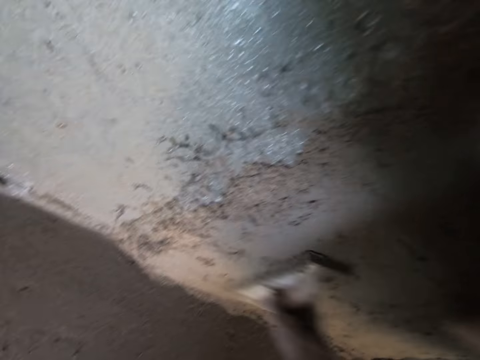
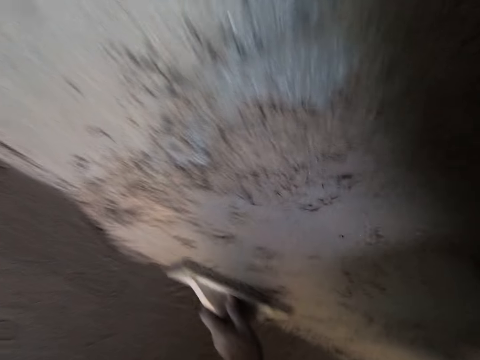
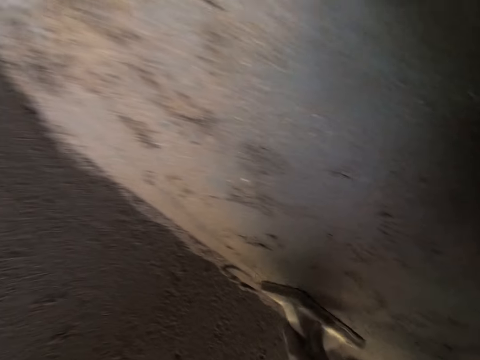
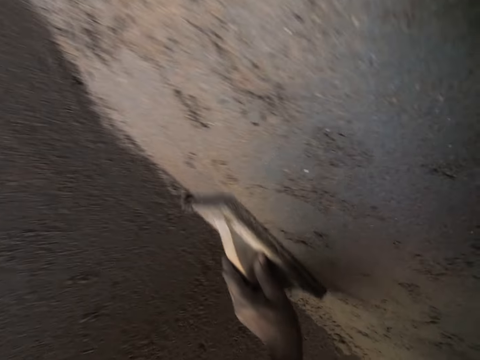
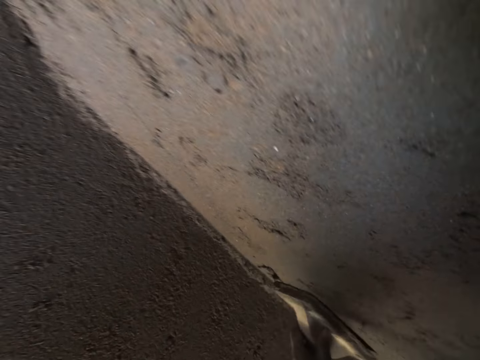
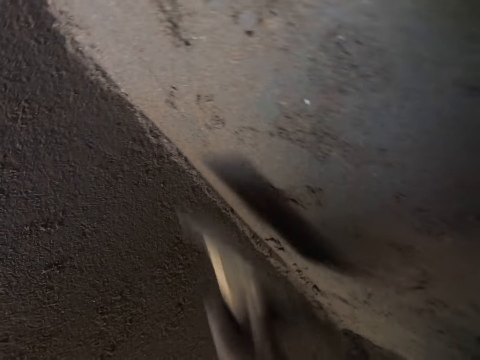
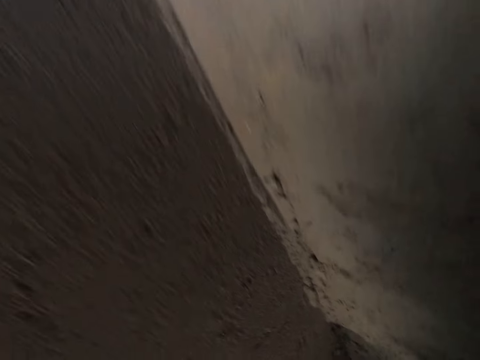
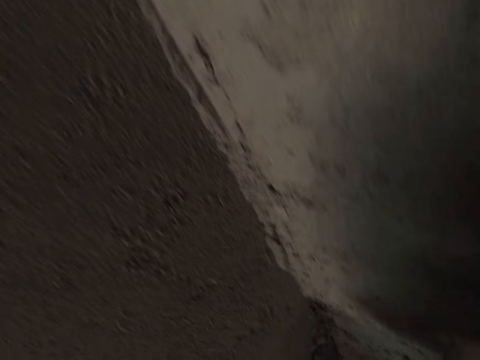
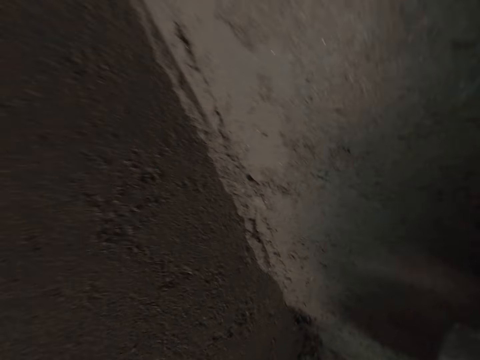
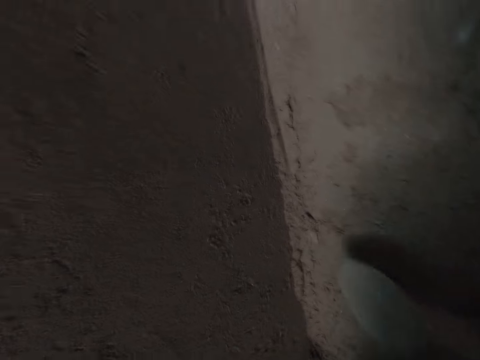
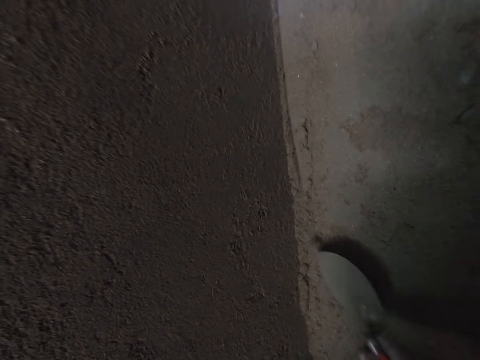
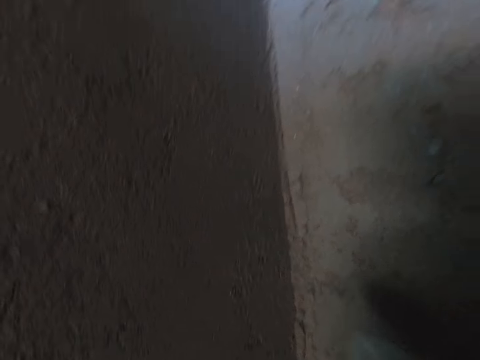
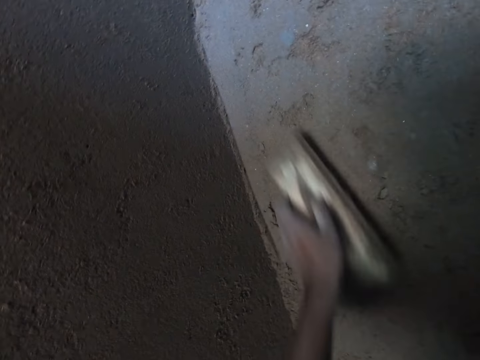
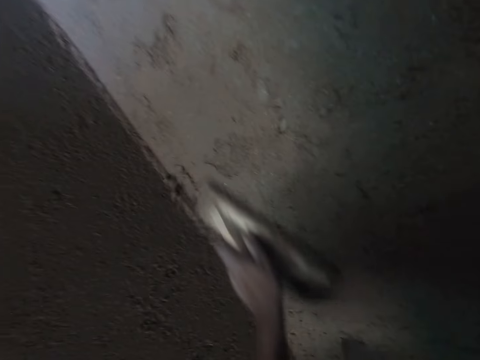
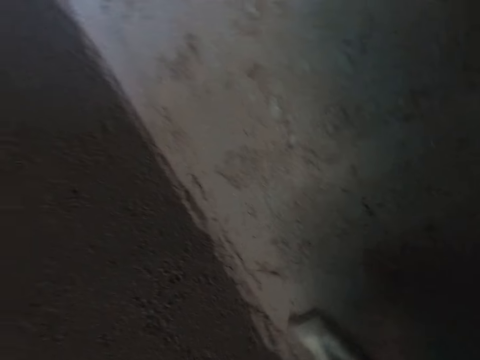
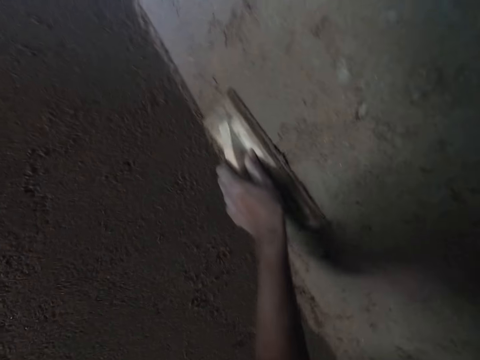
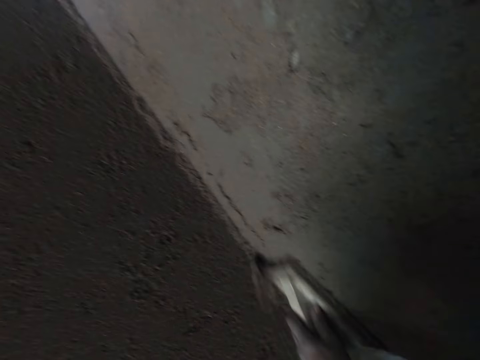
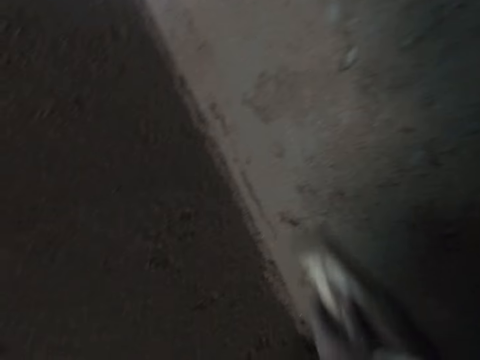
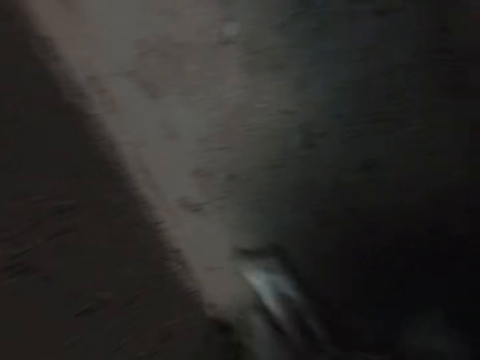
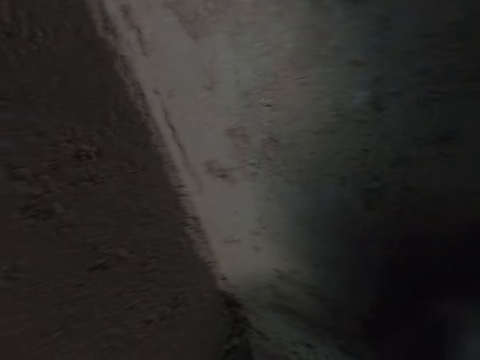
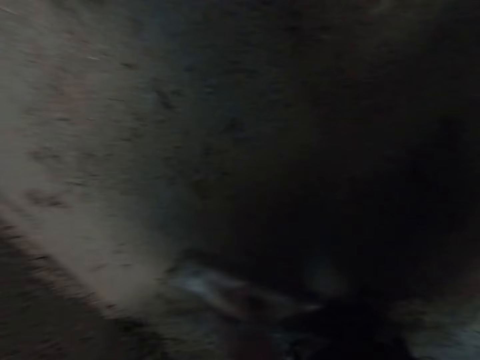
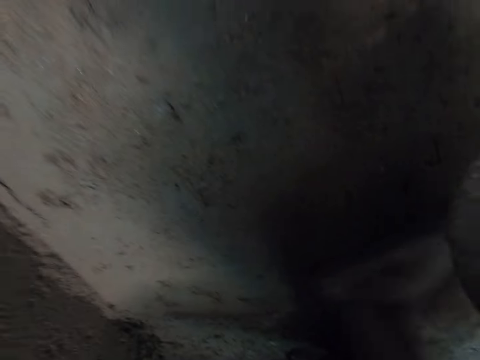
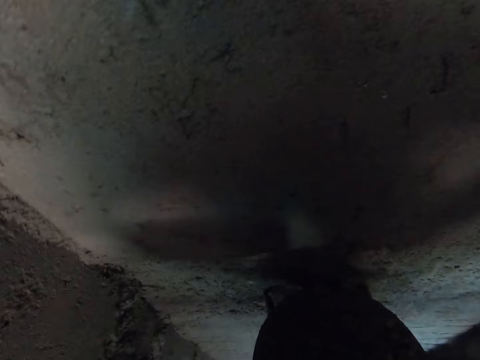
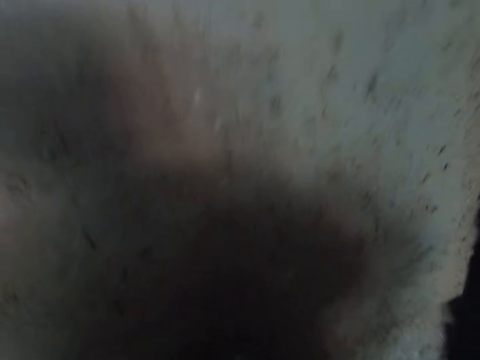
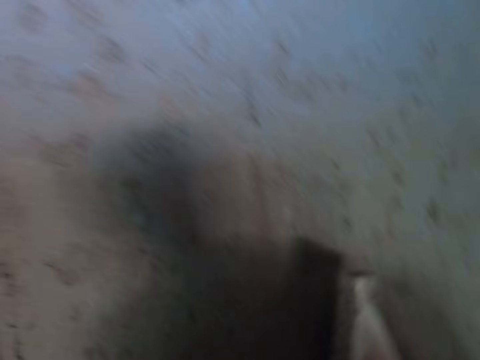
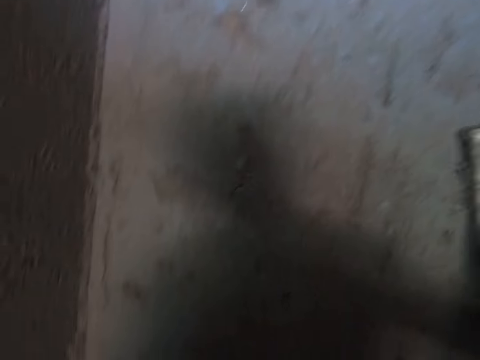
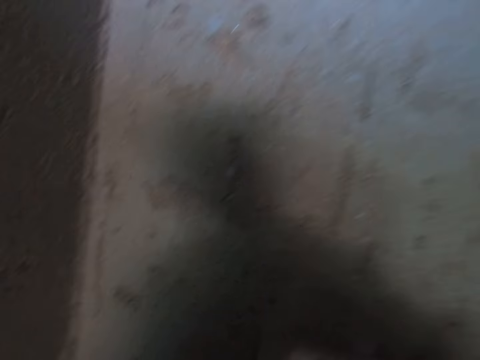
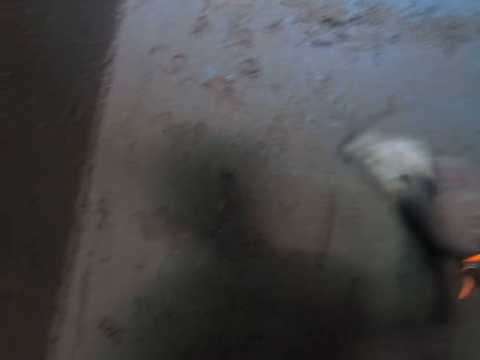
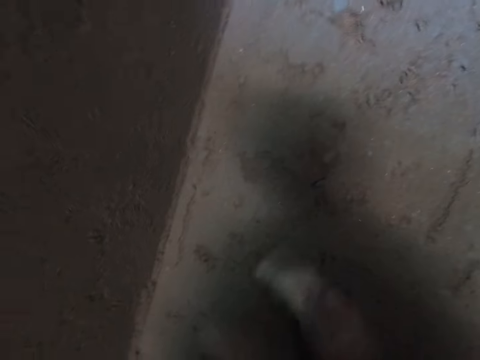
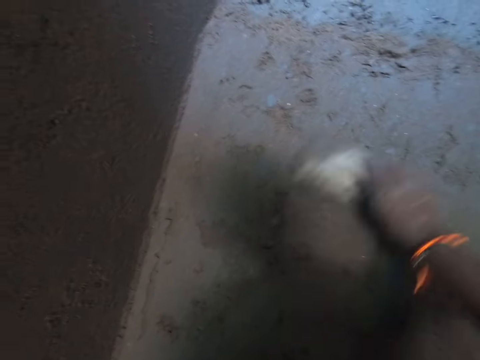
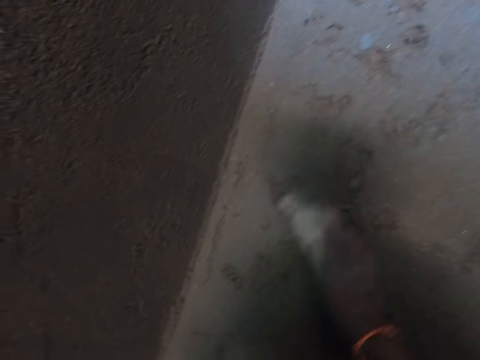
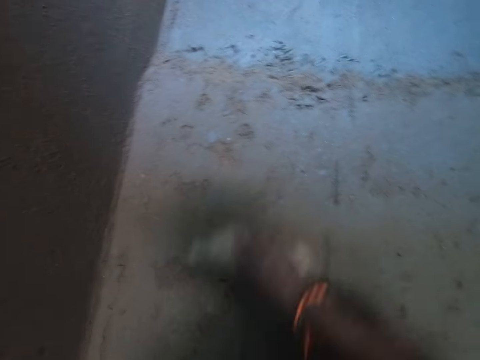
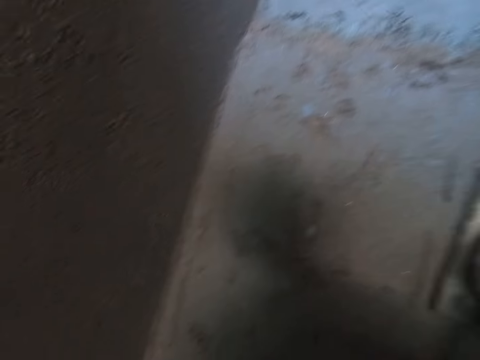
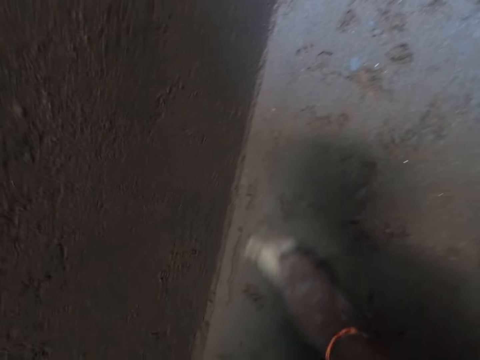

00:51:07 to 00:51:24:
The camera wearer looks at the wall. He adjusts the mortar on the wall with the hand trowel in his left hand. He places a trowel on the wall. He plasters with a wood trowel. He smoothens the wall with the smoothening trowel in his right hand. He scoops mortar. He plasters the wall with the wood trowel.

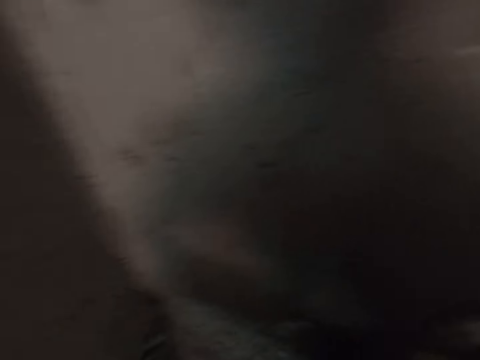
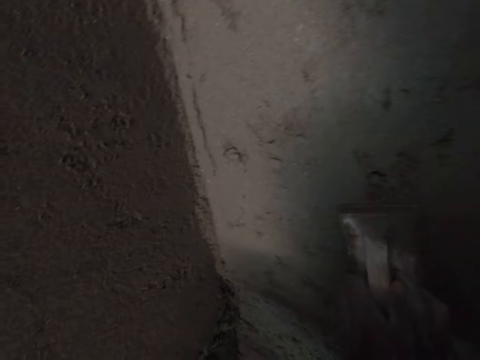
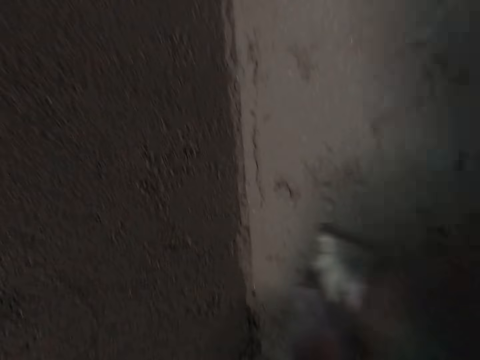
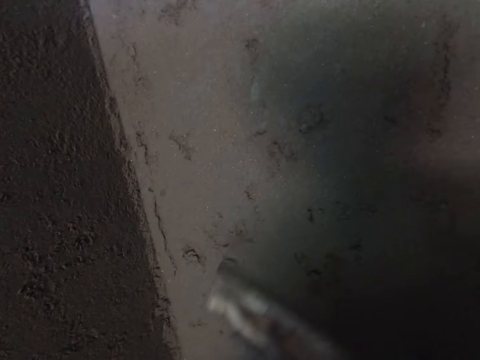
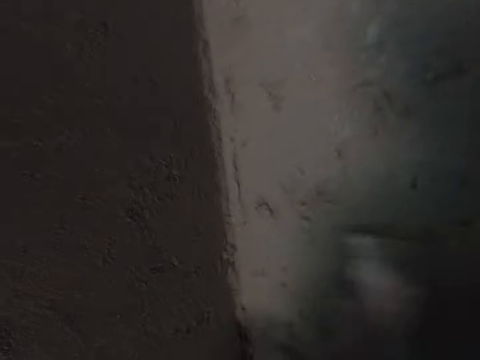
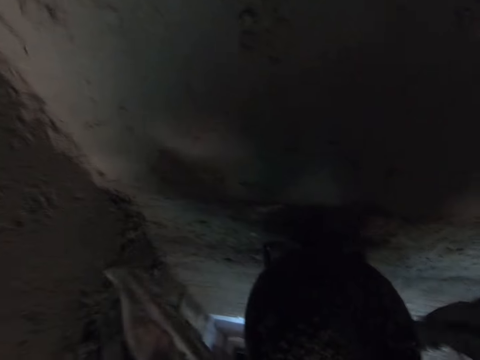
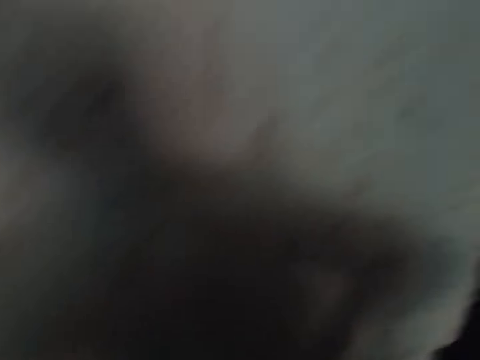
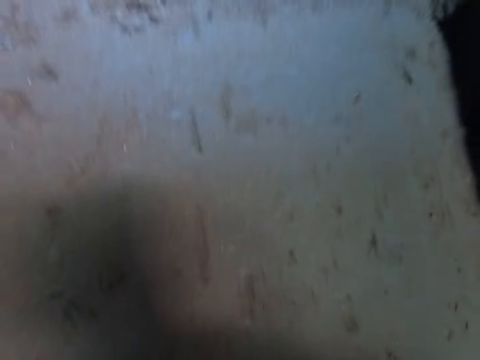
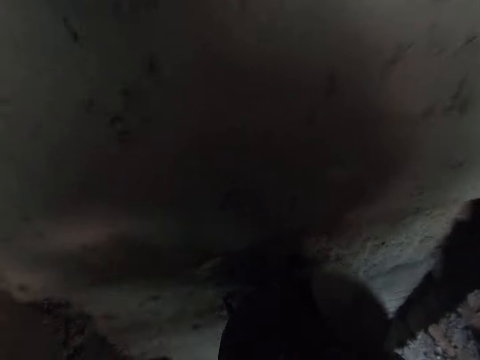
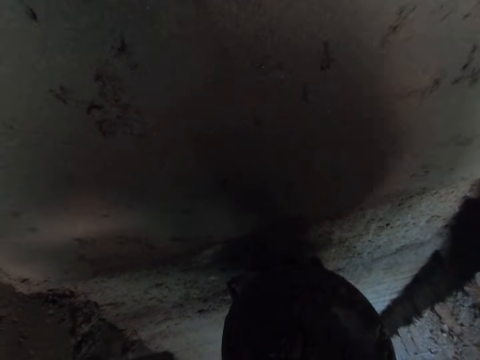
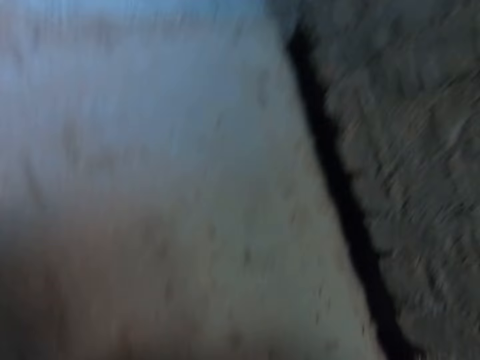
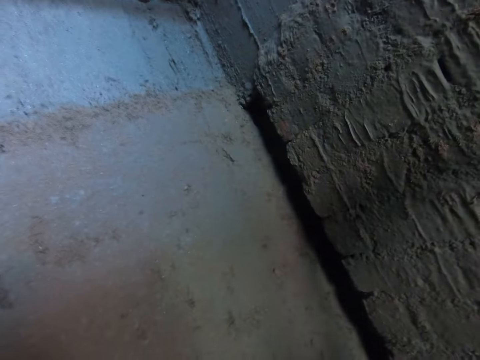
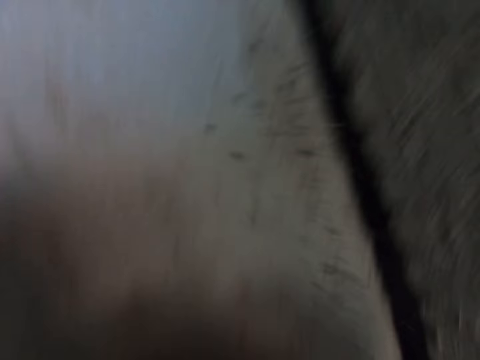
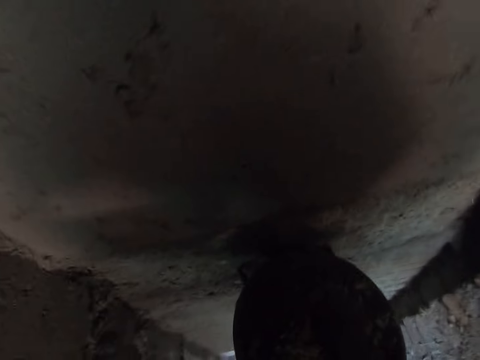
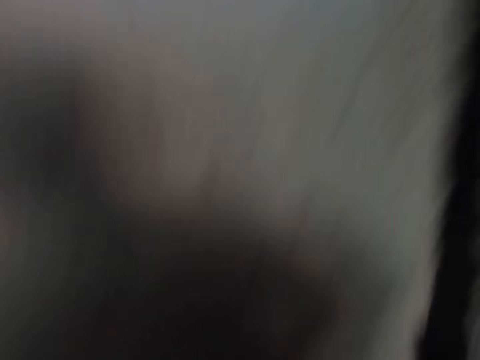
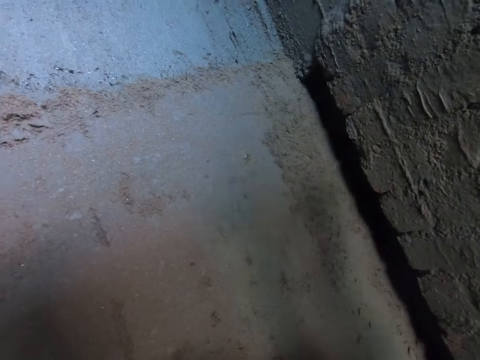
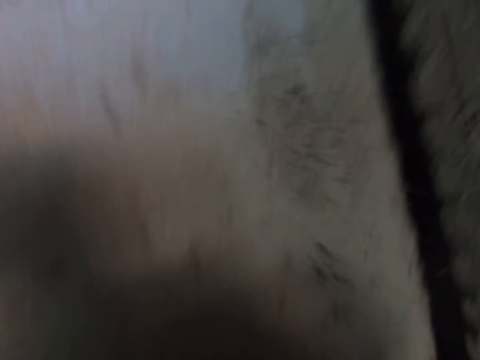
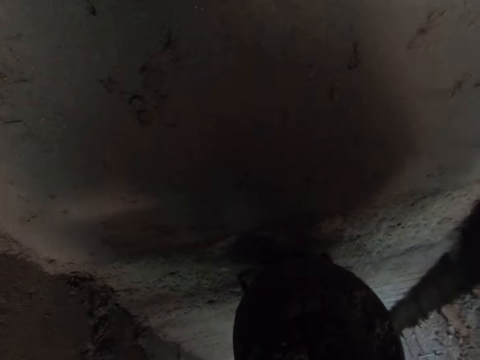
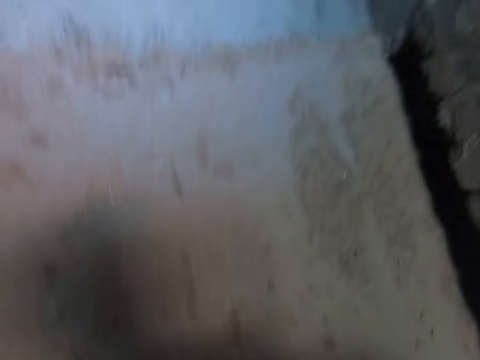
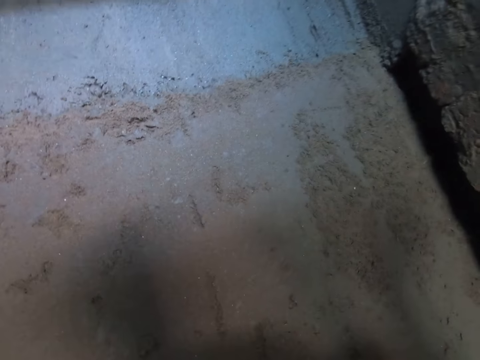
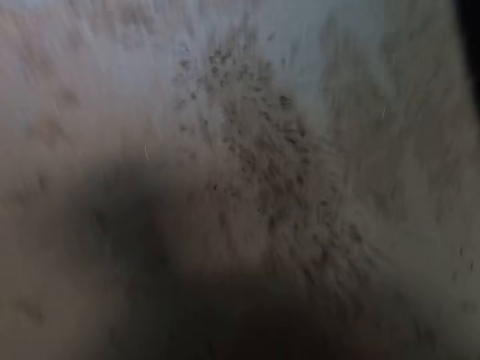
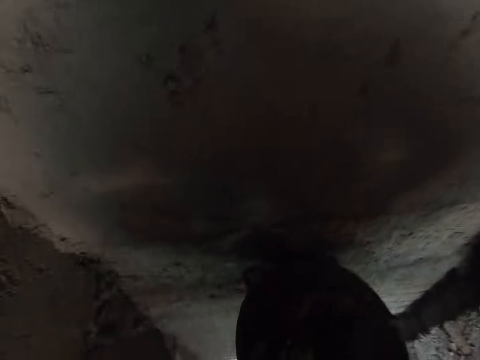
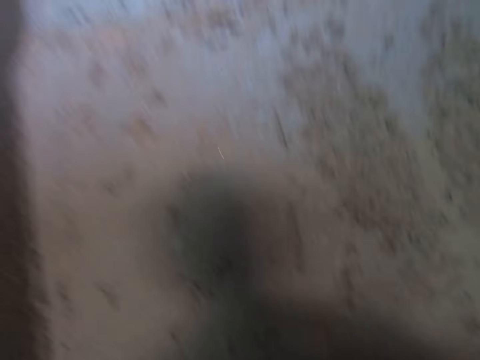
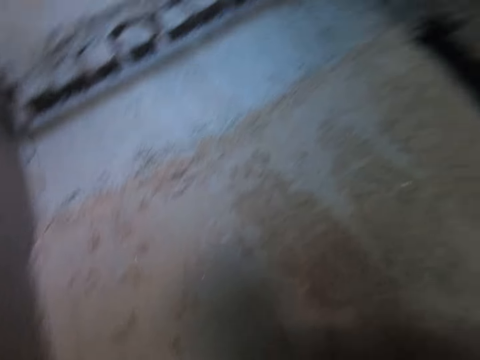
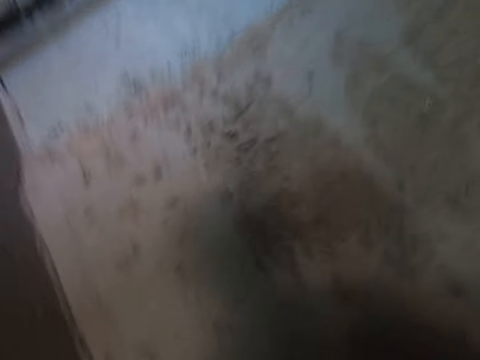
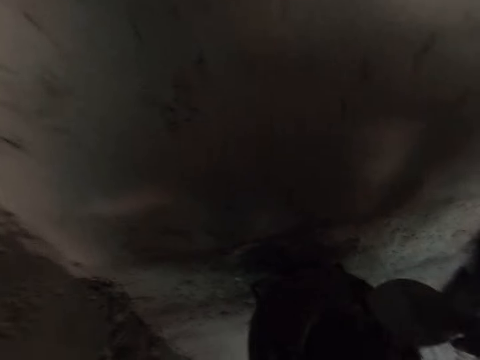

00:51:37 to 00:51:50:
The camera wearer scoops mortar from the head pan with the hand trowel in his right hand. He plasters the mortar on the hand trowel in his right hand on the wall. He scoops mortar from the head pan with the hand trowel in his right hand. He plasters the mortar on the hand trowel in his right hand on the wall. He scoops mortar from the head pan with the hand trowel in his right hand. He plasters the mortar on the hand trowel in his right hand on the wall. He scoops mortar from the head pan with the hand trowel in his right hand. He plasters the mortar on the hand trowel in his right hand on the wall.
